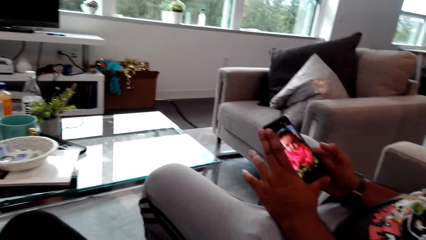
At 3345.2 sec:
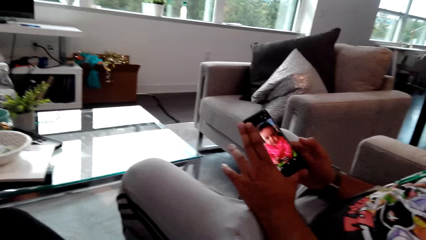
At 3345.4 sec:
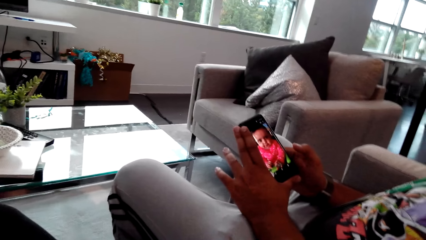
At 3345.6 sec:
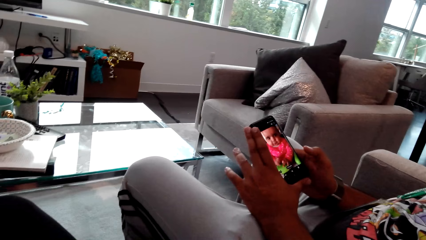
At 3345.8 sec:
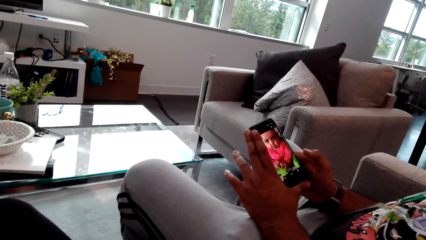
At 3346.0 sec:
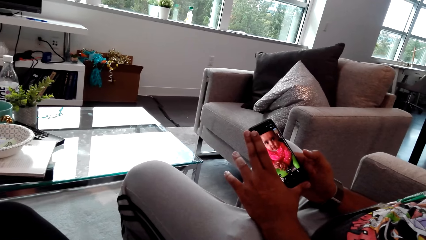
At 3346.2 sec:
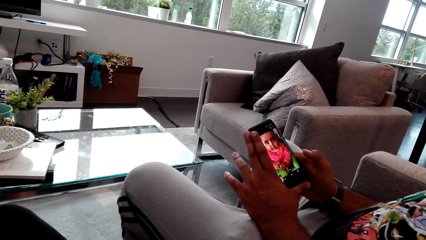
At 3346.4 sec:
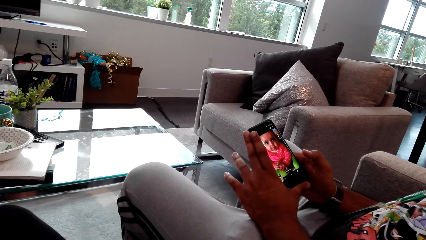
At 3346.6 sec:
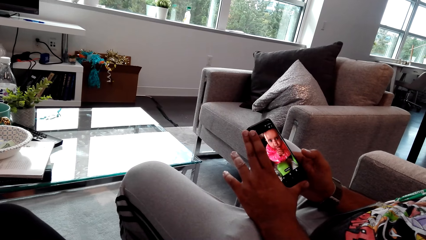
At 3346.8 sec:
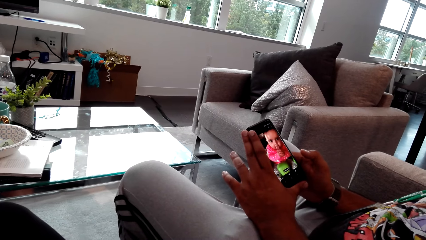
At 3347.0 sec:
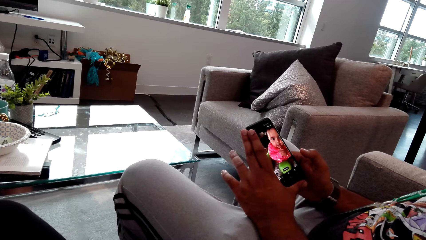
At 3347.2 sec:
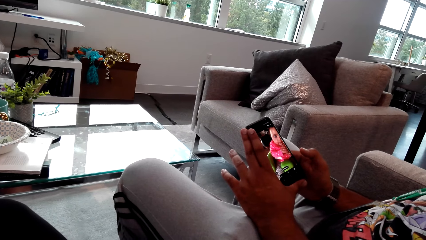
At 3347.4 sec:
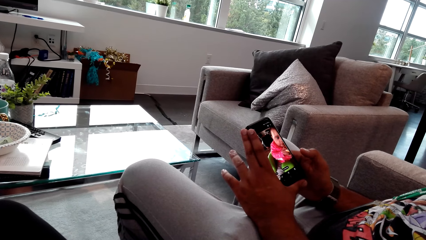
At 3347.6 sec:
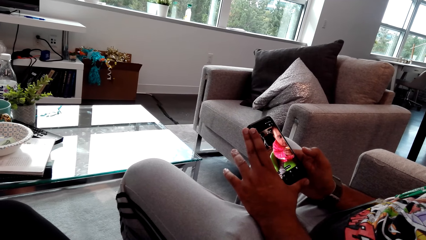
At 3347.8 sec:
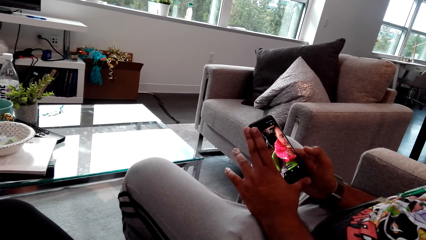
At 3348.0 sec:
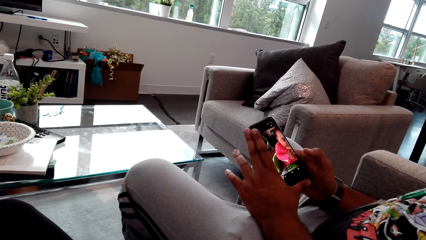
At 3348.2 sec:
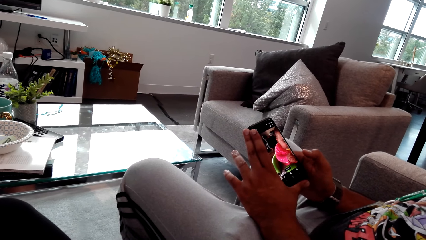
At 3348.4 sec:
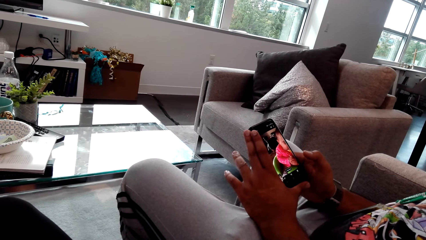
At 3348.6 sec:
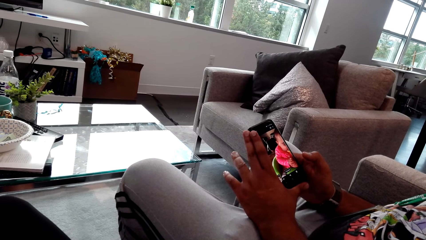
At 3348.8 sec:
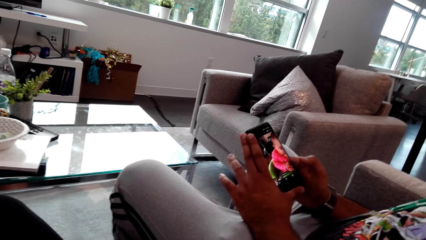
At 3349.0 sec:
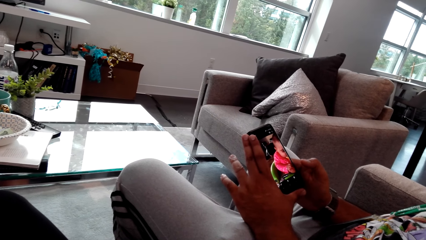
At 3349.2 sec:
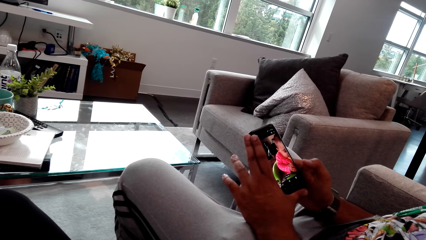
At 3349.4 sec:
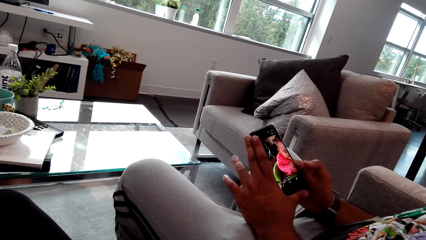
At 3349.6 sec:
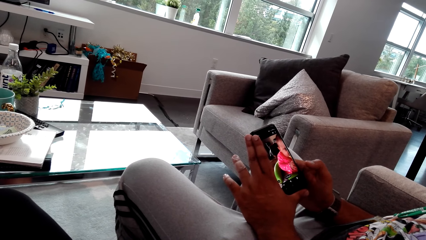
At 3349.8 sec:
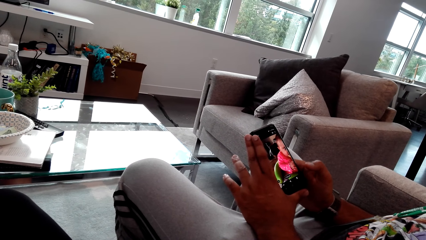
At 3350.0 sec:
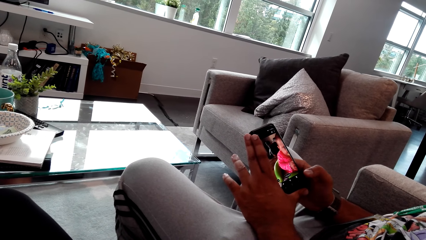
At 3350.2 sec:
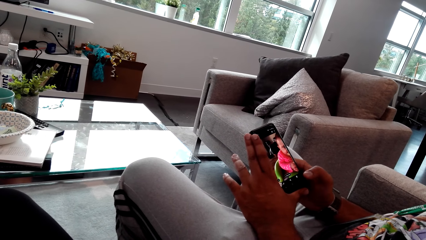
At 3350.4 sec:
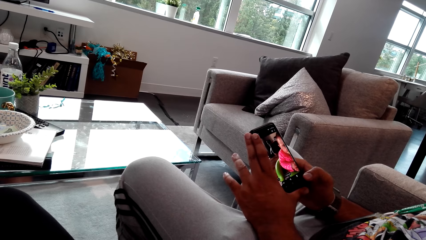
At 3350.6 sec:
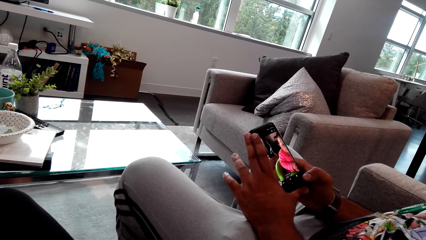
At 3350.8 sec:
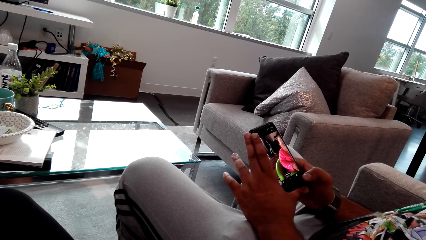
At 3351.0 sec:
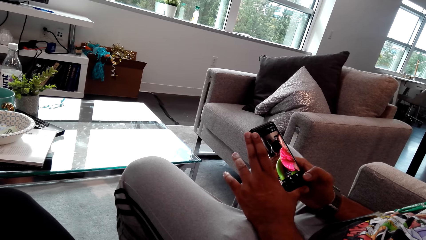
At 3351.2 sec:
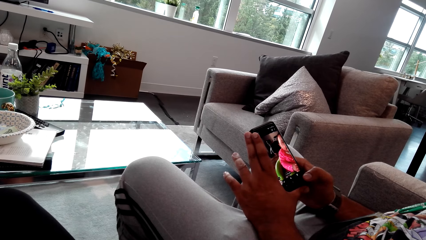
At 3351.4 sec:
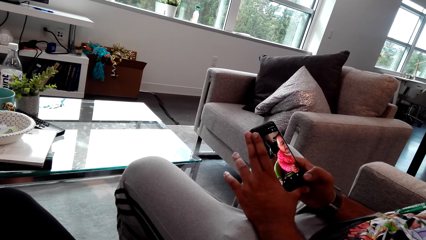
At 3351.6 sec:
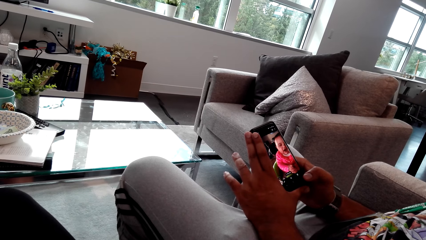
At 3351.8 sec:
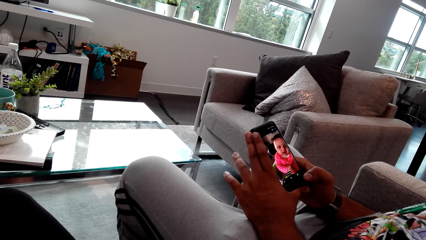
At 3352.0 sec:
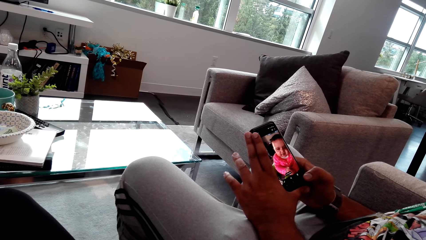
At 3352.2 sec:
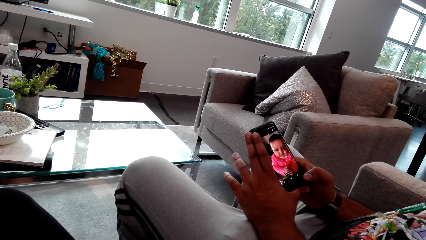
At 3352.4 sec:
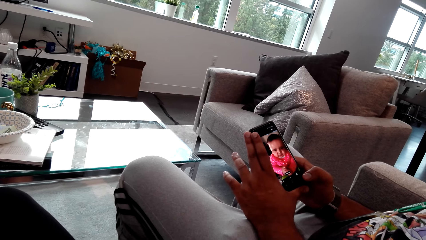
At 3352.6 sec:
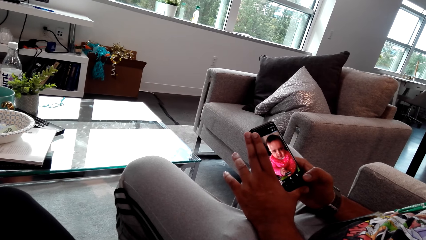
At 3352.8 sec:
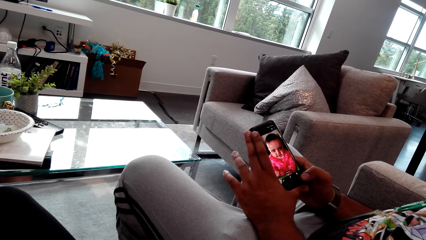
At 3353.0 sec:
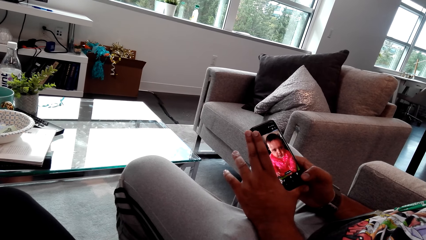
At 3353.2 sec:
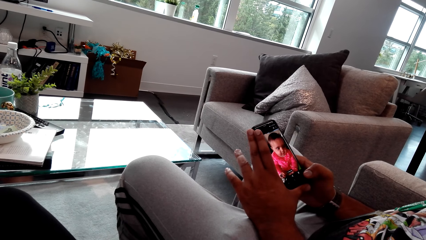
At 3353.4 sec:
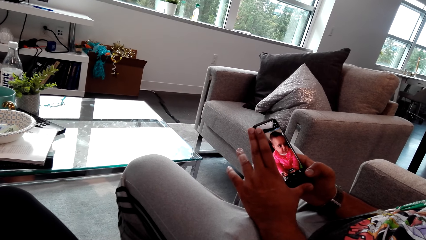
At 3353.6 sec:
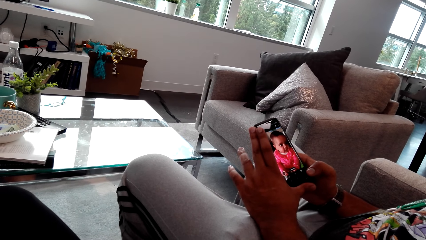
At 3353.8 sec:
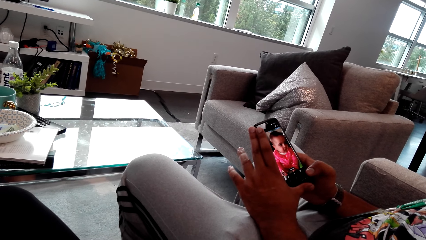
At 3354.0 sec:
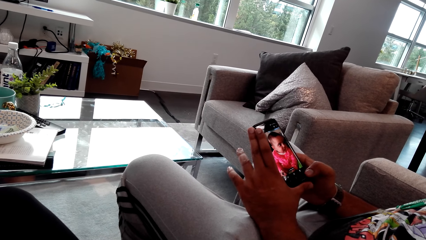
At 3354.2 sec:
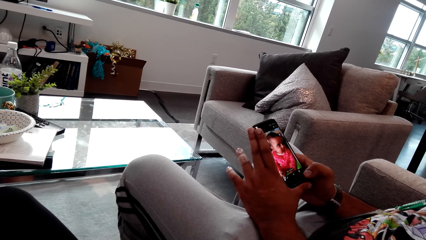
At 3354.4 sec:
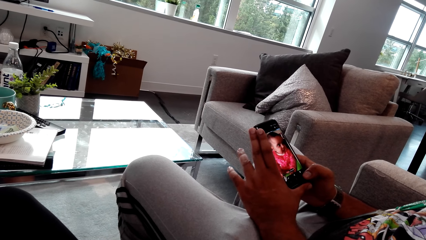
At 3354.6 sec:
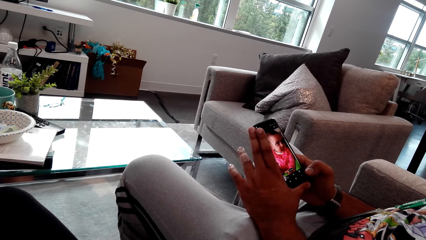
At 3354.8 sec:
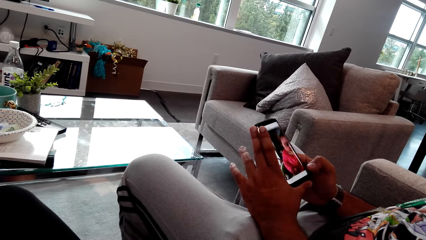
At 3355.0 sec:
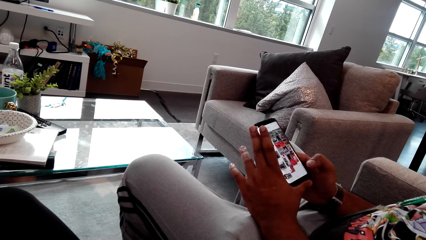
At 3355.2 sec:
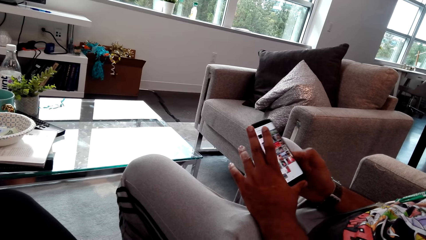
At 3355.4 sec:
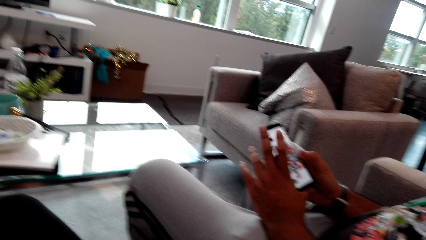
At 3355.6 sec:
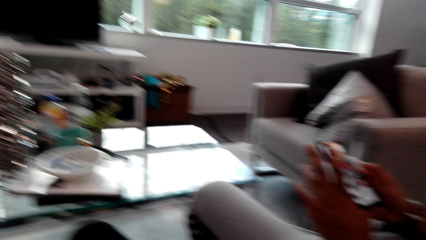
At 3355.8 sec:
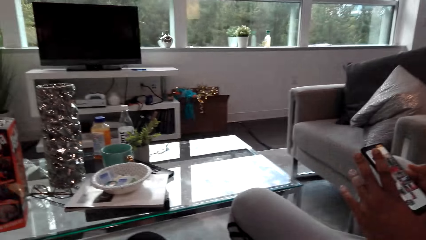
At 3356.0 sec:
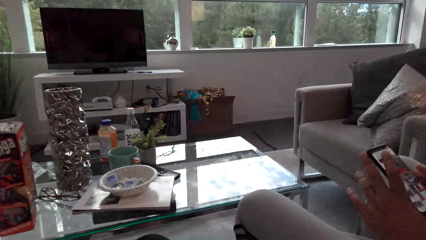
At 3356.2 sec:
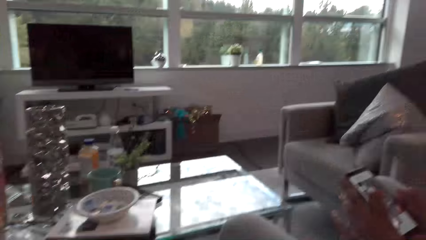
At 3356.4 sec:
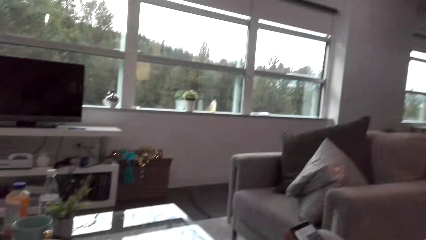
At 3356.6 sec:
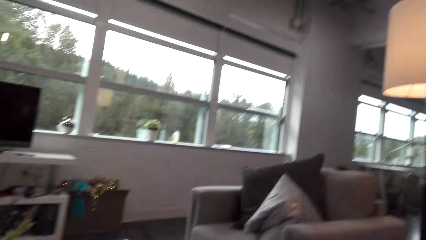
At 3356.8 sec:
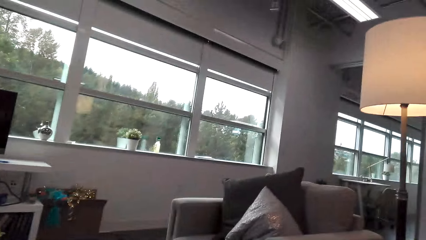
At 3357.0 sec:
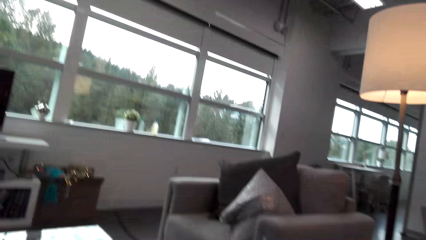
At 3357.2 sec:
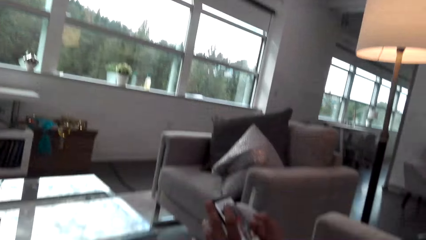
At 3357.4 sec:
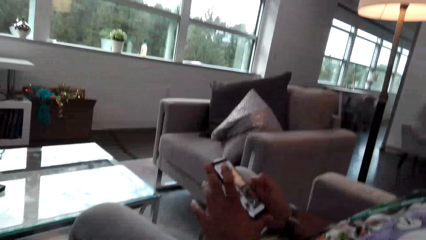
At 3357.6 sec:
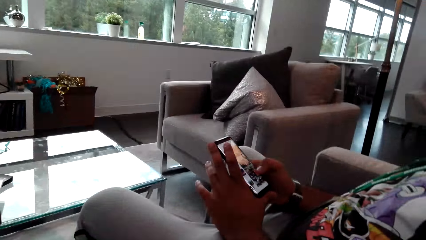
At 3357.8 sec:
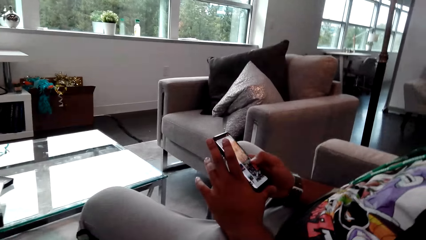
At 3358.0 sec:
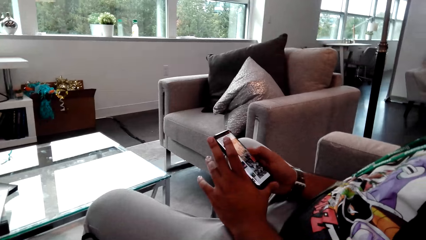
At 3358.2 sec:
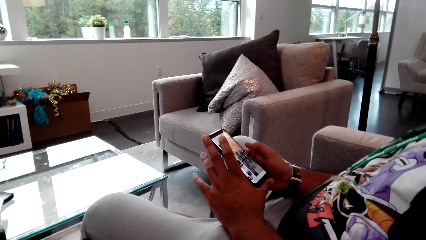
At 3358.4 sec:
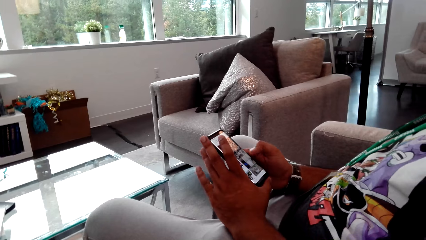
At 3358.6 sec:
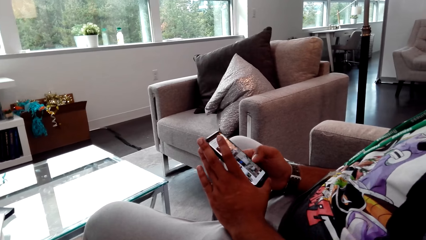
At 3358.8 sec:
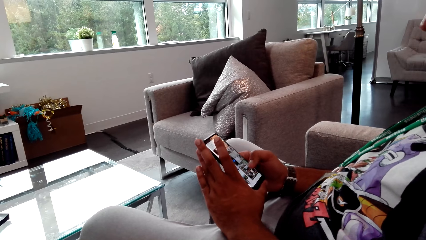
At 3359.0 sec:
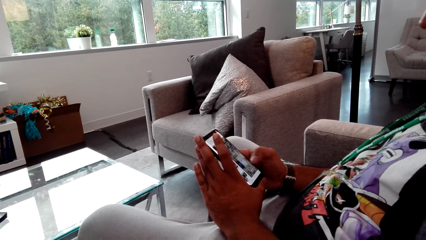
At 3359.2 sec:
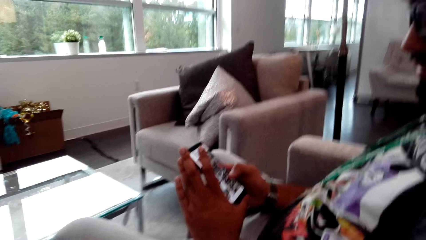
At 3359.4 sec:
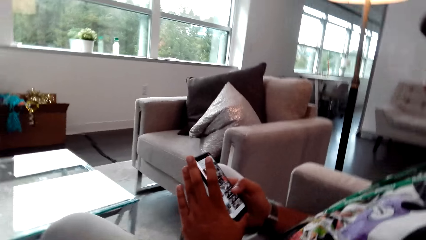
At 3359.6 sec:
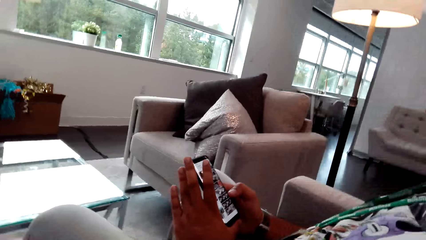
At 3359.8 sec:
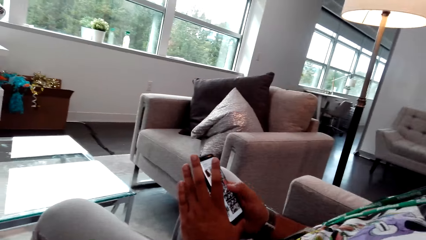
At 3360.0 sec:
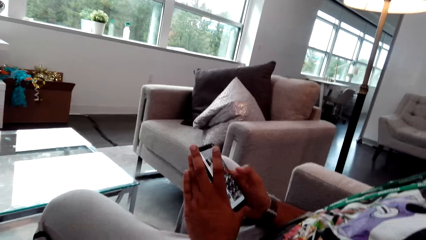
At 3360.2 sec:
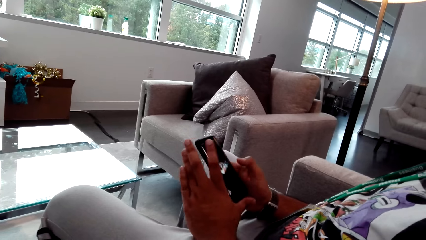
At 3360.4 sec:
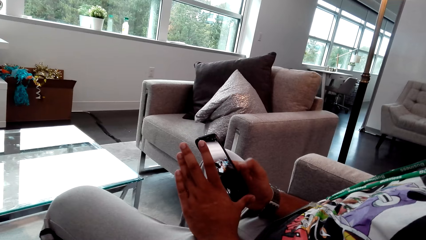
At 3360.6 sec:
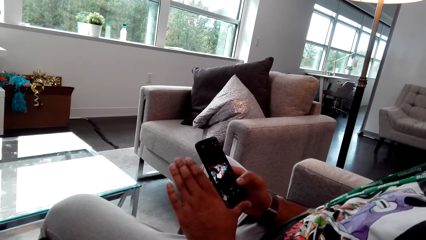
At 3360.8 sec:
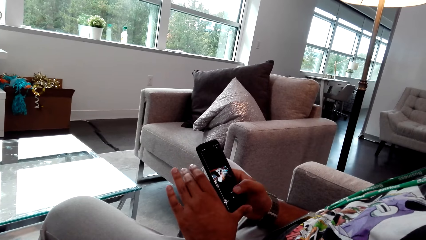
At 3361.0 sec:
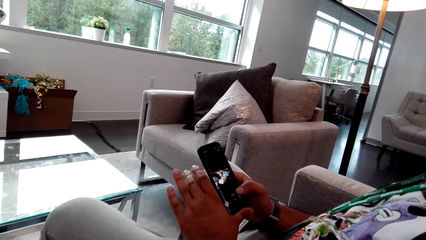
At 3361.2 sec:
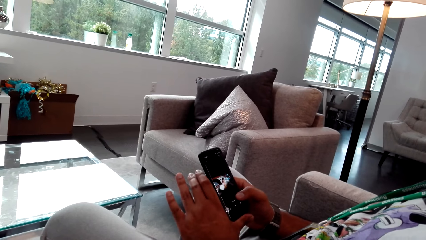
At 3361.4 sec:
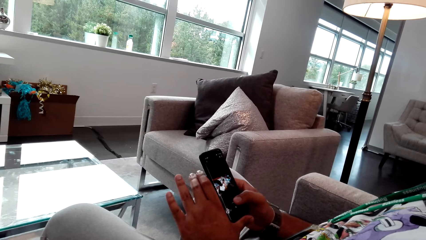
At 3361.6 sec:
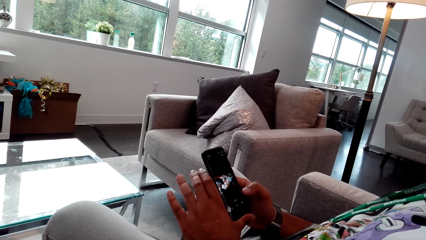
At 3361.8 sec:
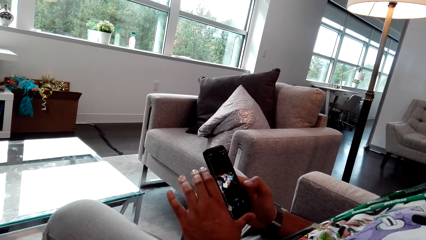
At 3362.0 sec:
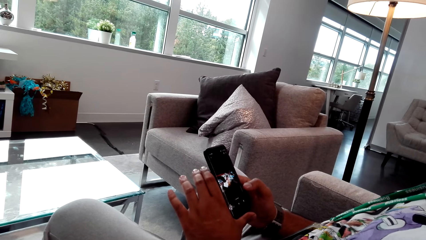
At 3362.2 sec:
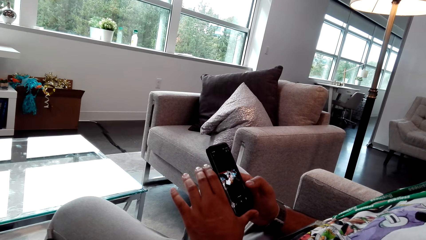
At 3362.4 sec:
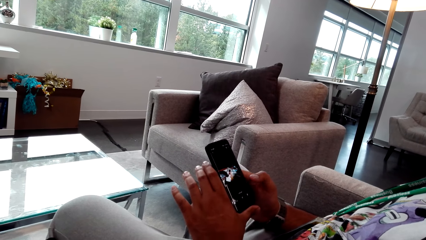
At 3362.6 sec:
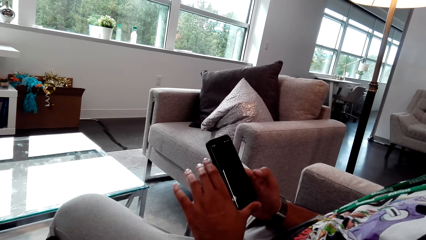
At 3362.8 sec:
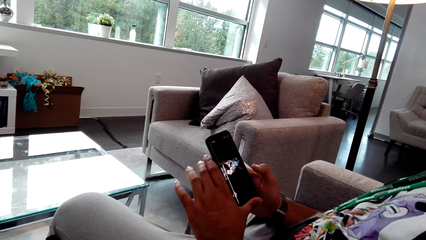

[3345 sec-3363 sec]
A man taps the phone with his right hand. The man browses the phone. The camera wearer looks around. The man scrolls the phone with his right hand. The man taps the phone with his right hand.
